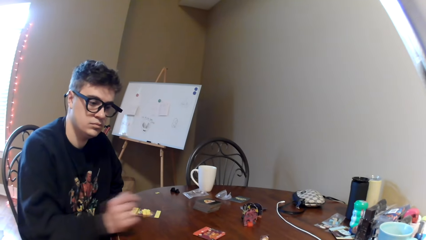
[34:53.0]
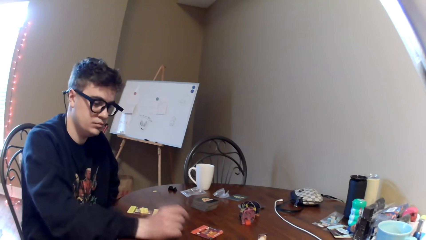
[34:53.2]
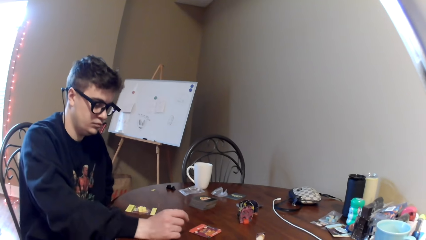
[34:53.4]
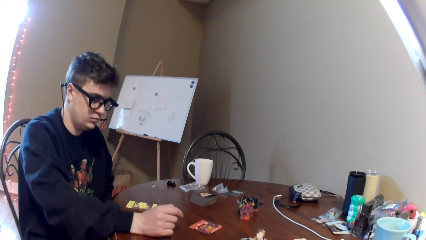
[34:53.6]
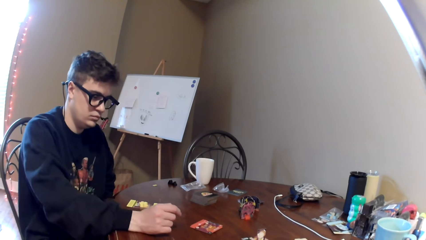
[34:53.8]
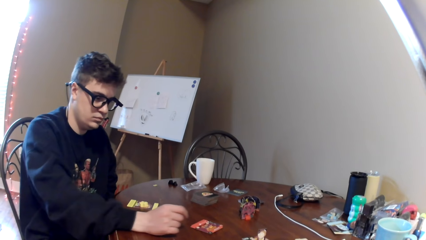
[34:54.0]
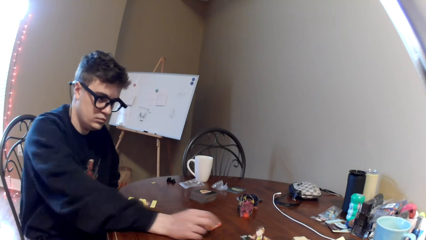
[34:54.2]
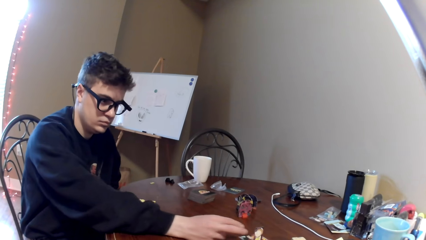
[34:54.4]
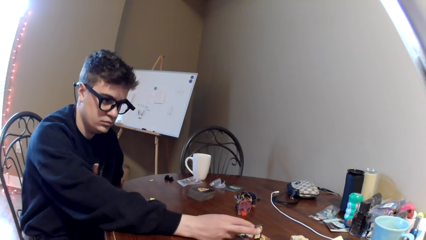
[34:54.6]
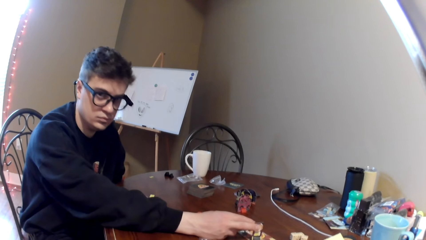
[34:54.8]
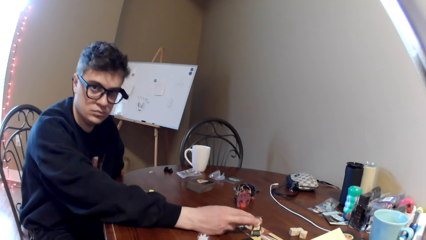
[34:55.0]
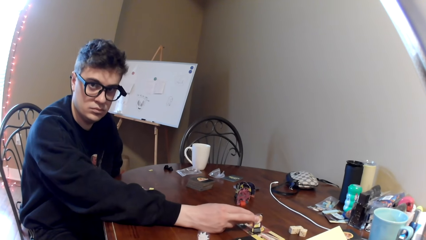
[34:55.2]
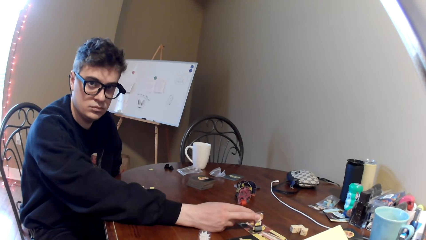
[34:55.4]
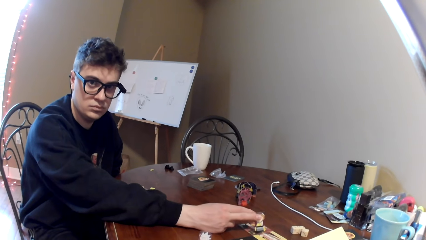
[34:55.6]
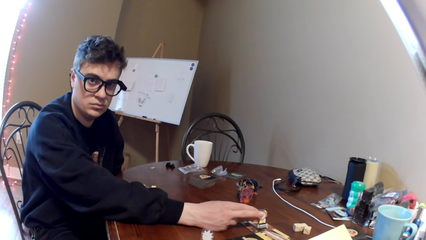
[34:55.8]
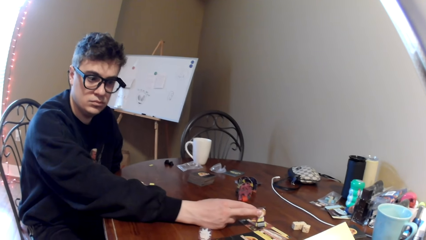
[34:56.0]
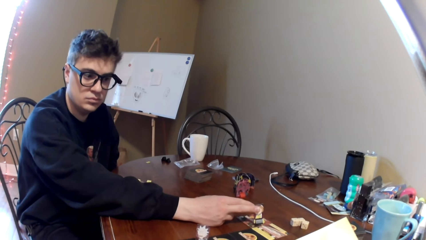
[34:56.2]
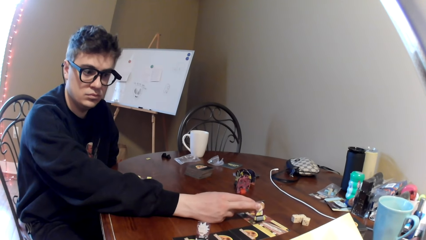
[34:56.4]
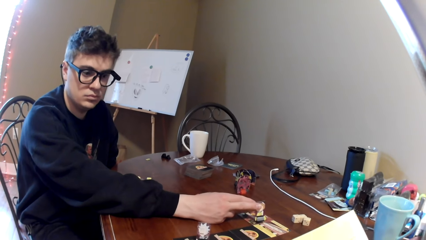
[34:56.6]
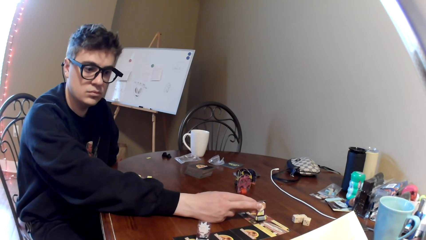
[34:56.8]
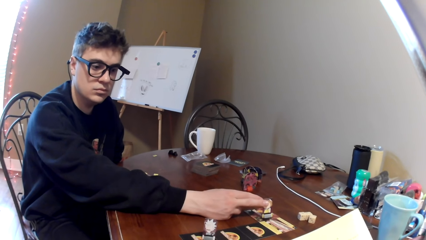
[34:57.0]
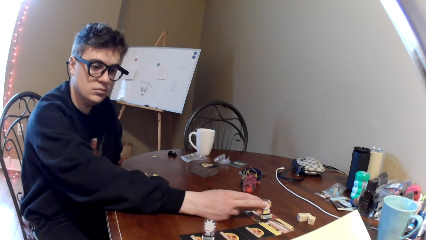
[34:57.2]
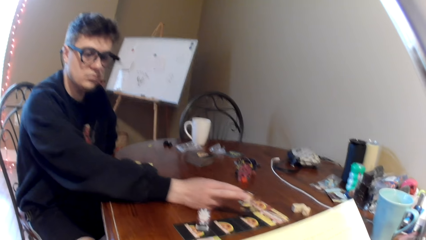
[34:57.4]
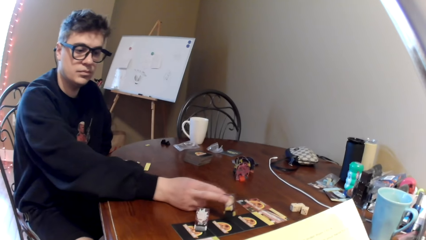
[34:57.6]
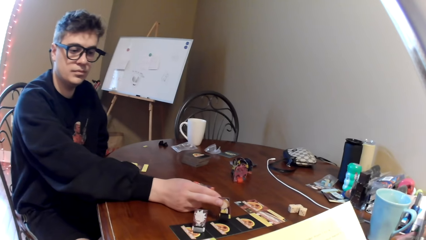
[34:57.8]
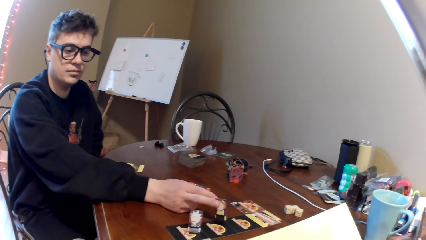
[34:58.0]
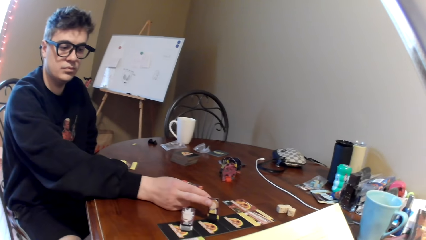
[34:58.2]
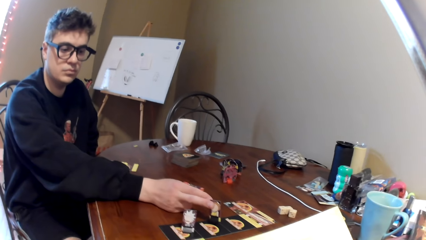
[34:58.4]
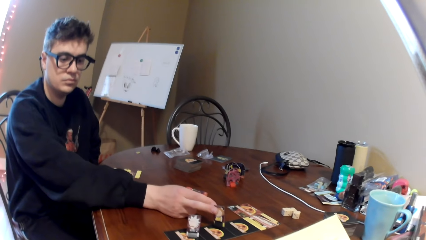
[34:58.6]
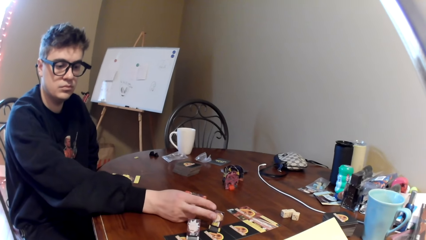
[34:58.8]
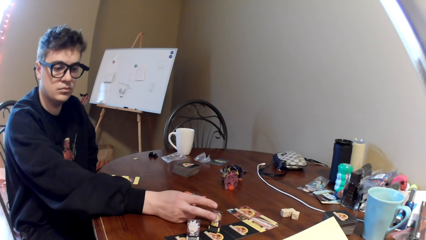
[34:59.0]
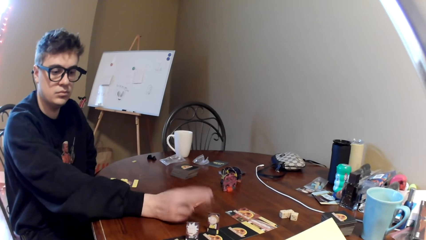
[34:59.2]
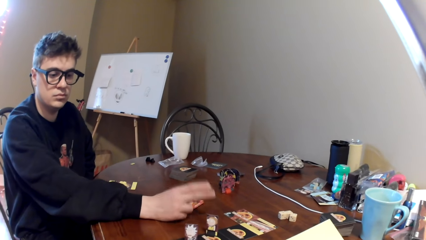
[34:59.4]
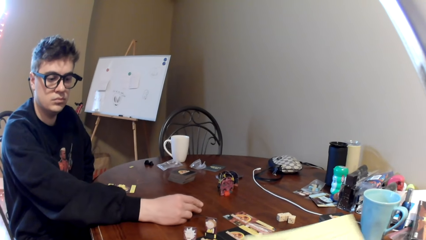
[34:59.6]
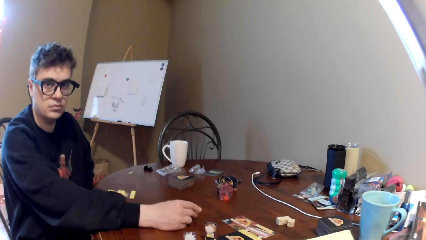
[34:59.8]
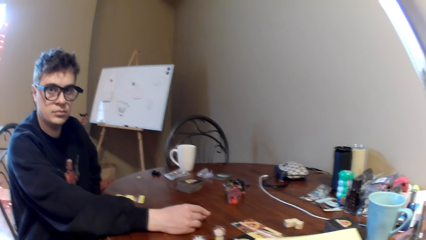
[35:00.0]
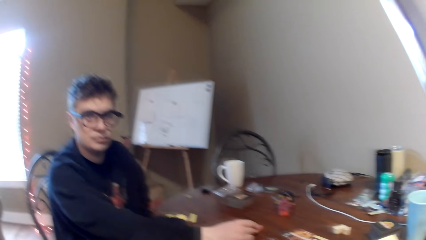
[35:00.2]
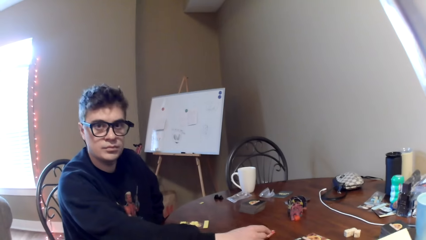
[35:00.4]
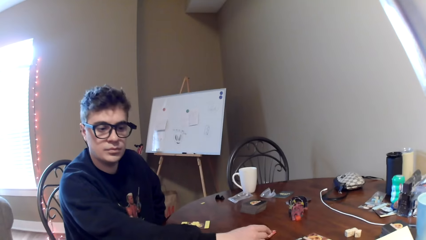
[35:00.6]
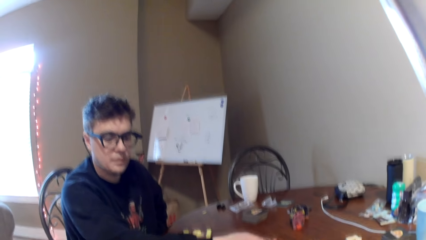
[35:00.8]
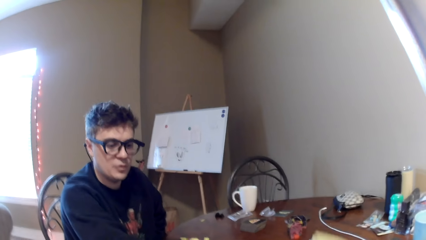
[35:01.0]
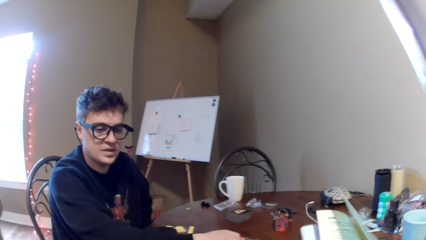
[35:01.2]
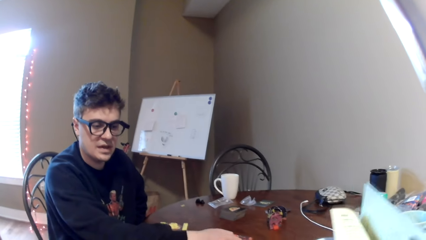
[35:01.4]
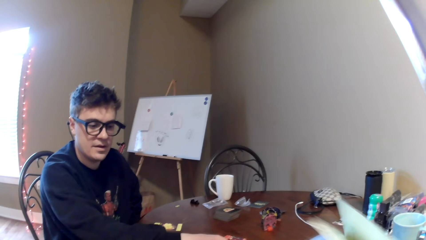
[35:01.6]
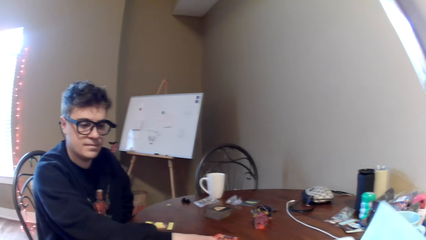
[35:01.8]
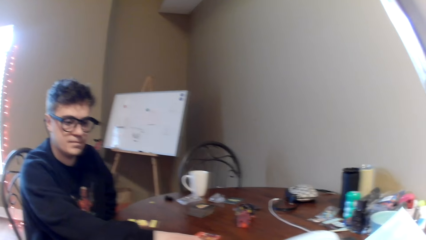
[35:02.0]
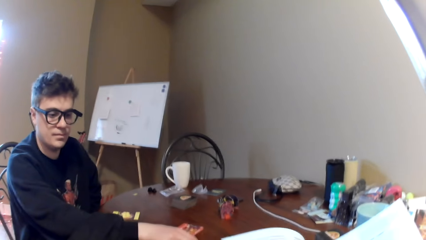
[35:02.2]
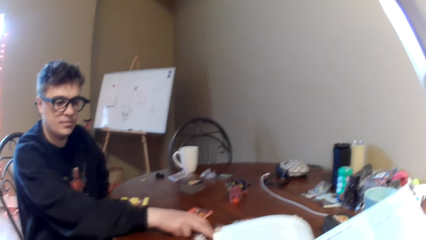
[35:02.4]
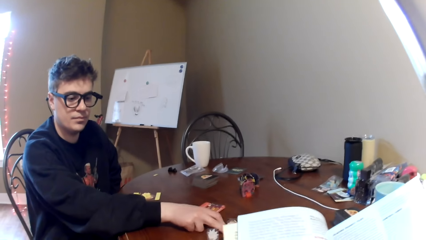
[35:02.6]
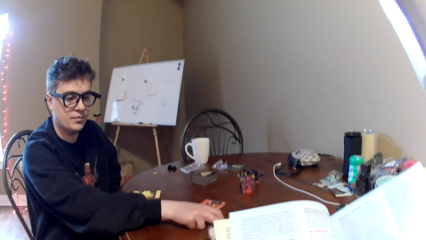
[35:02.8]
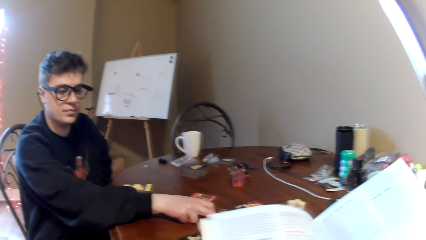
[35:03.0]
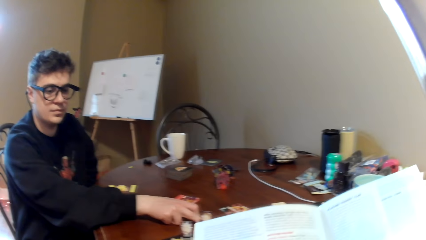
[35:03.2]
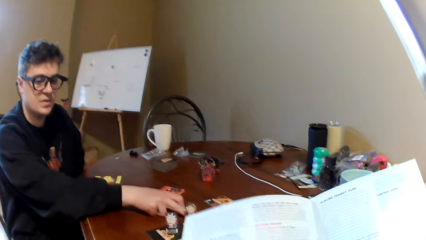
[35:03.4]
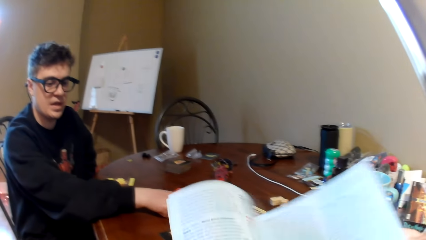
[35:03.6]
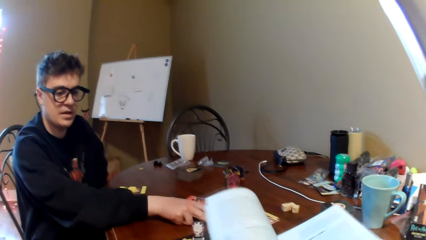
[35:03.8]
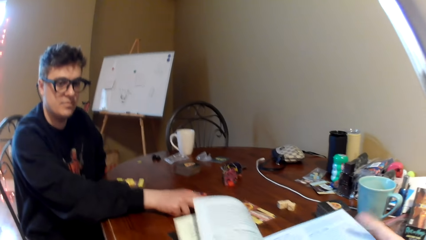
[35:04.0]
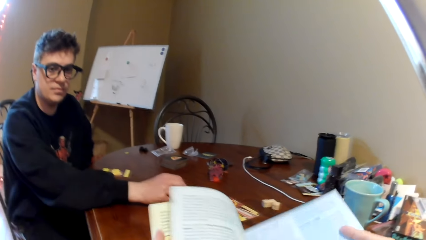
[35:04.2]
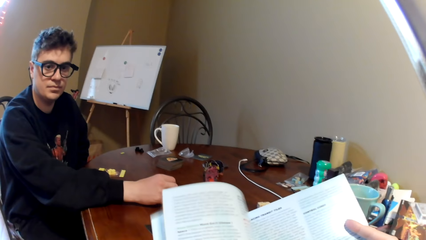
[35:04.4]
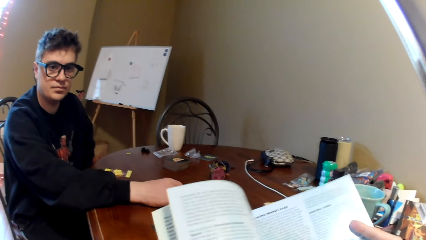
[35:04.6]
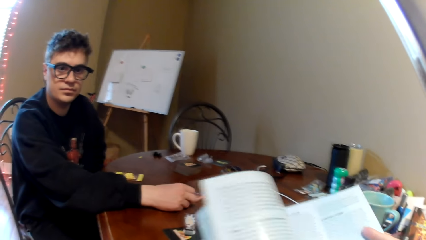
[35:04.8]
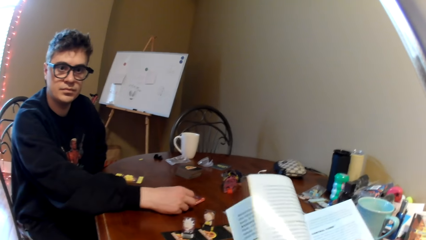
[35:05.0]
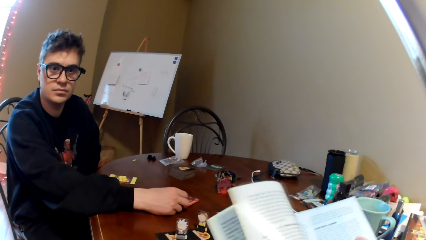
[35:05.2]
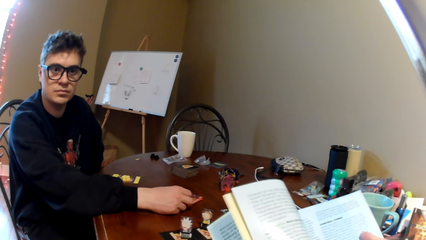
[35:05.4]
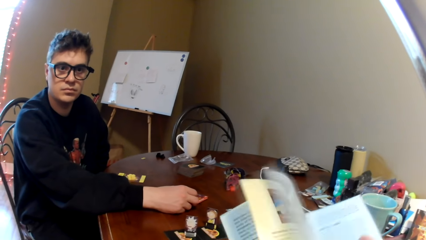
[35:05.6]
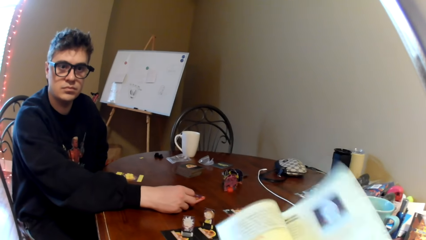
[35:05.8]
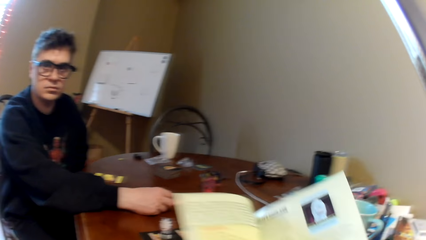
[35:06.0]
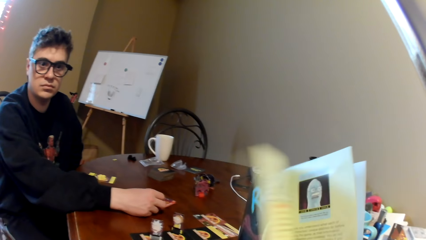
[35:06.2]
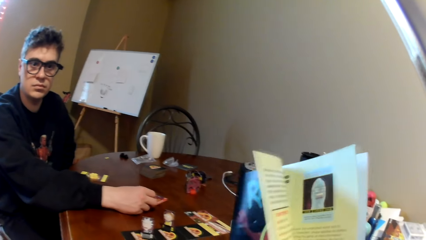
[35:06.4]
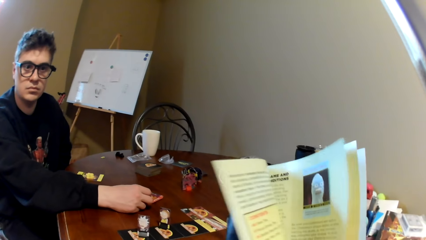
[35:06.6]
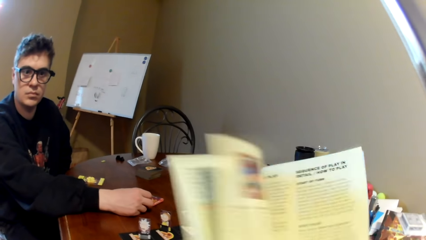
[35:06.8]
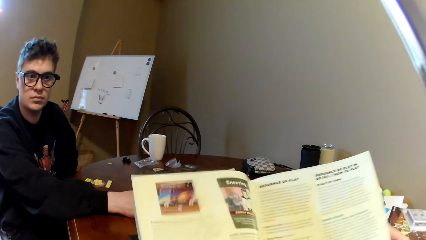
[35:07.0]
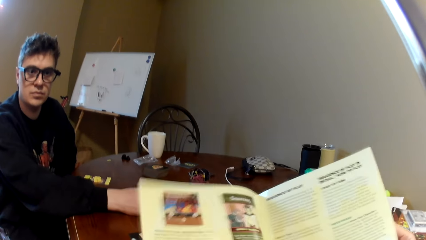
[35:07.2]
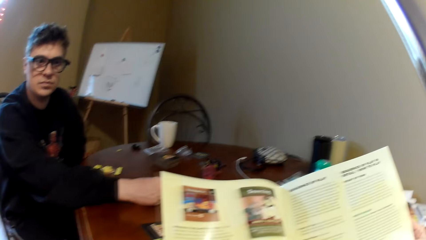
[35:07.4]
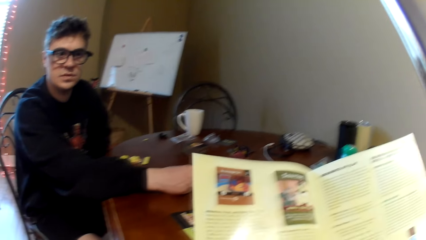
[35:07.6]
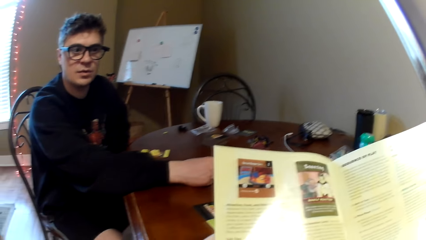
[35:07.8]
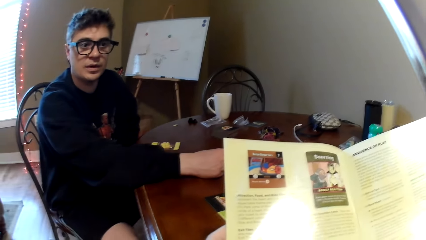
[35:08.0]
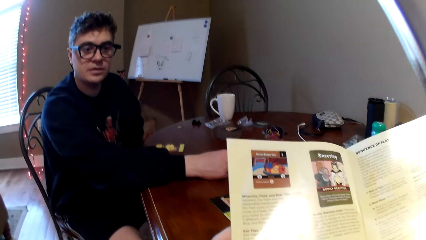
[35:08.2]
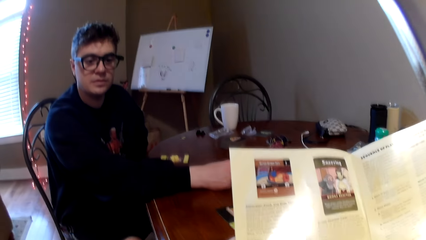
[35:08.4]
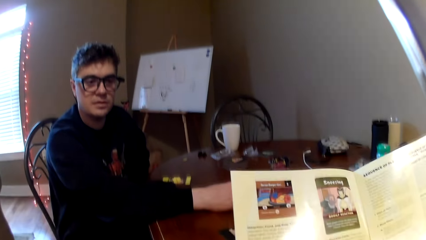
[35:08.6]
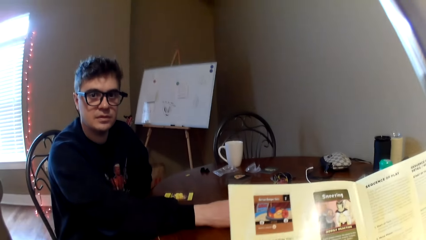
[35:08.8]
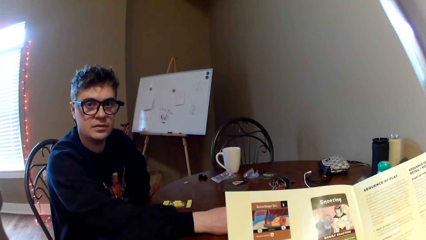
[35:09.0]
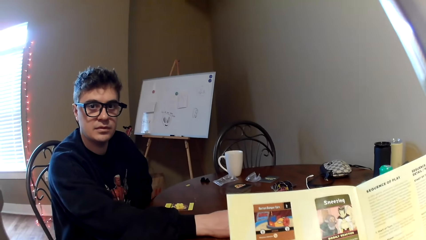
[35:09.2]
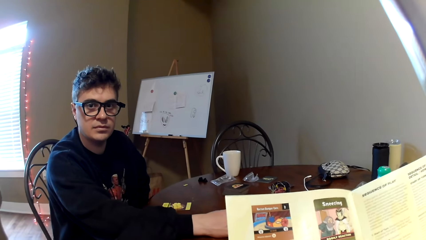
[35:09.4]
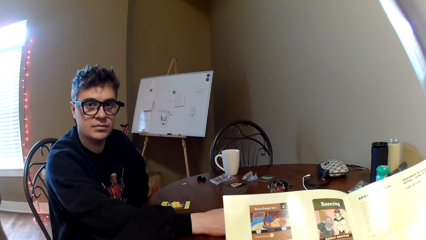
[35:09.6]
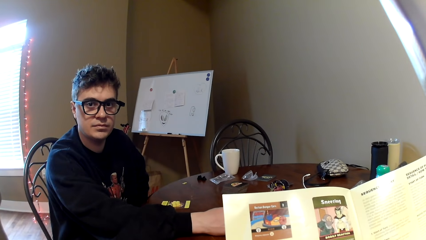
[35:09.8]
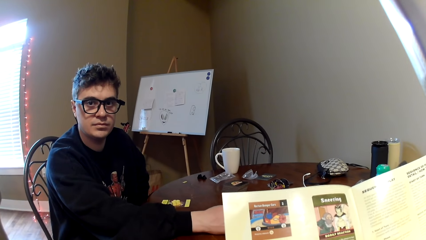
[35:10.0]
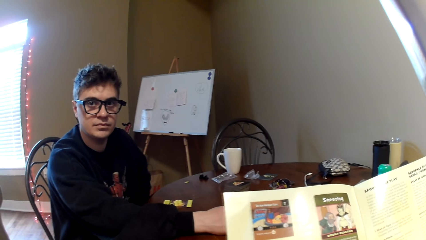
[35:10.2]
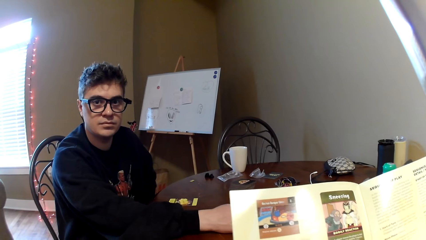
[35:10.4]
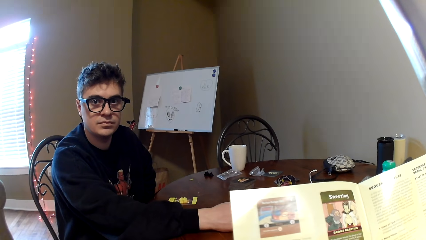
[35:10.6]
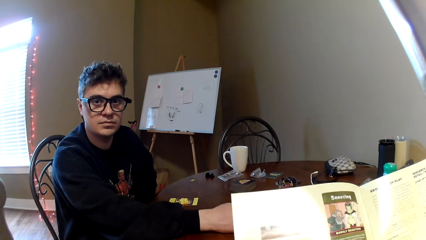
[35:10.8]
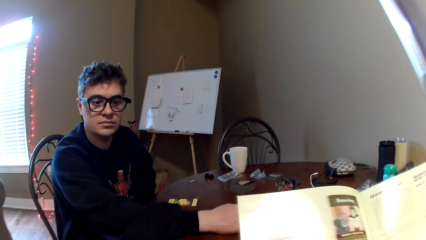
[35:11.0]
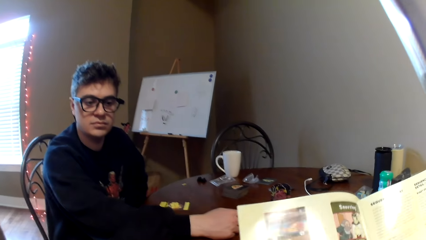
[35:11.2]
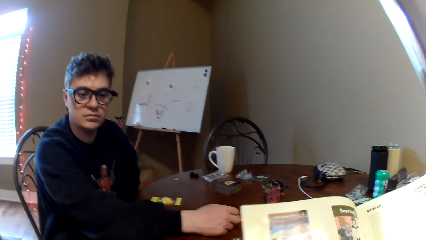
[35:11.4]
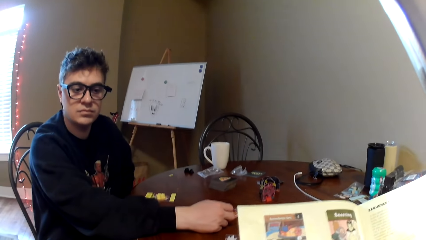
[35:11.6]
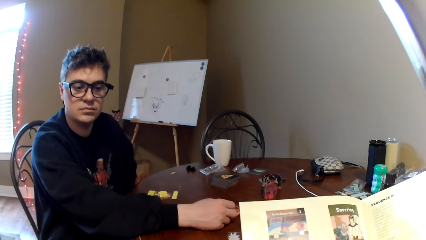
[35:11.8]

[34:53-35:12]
A man puts his hand on the table. The man lifts poker chips. The man holds the game piece. The camera wearer reads a magazine. The man moves the game piece. The man looks at the poker chips. The camera wearer looks at the man. The man converses with the camera wearer. The camera wearer turns the page of the magazine. They read the magazine. They turn the page of the magazine. They read the magazine. The man converses with the camera wearer. The camera wearer reads the magazine.
